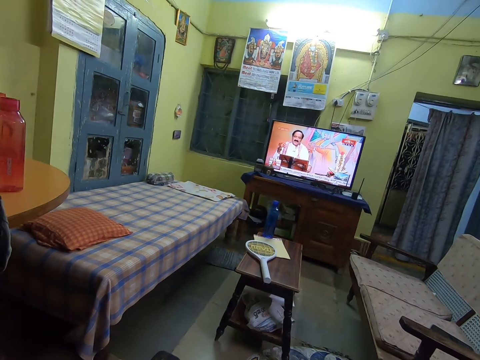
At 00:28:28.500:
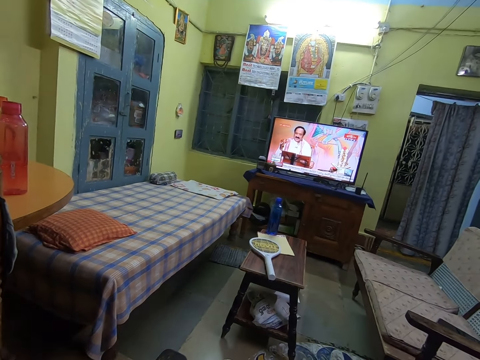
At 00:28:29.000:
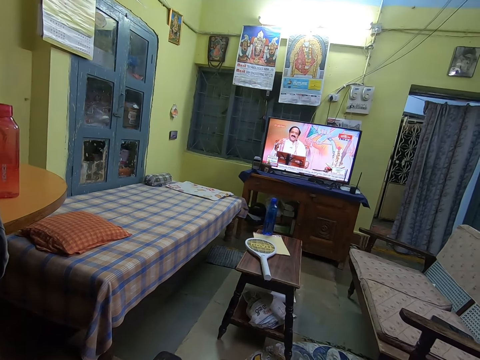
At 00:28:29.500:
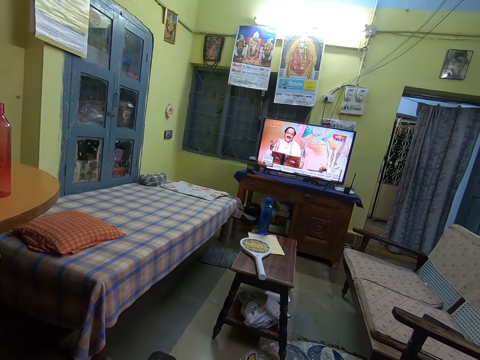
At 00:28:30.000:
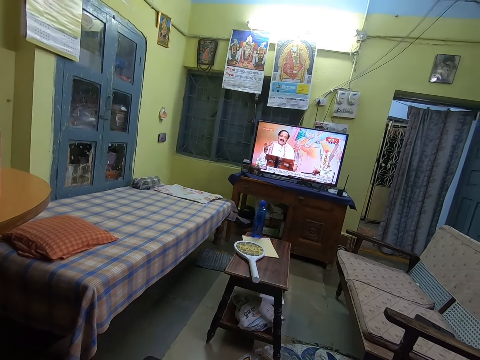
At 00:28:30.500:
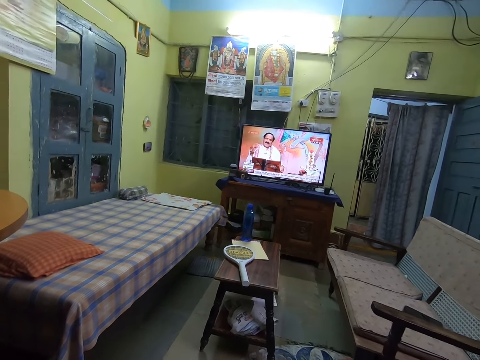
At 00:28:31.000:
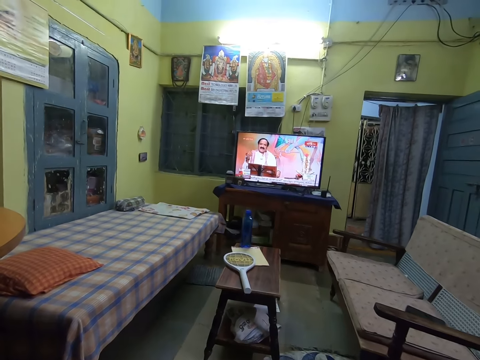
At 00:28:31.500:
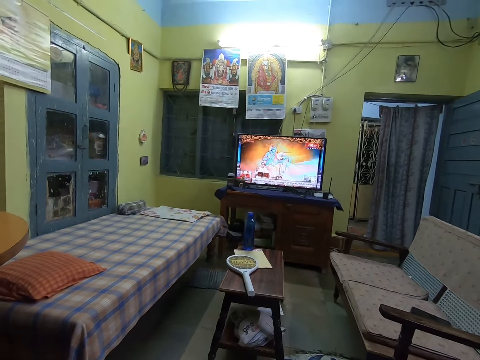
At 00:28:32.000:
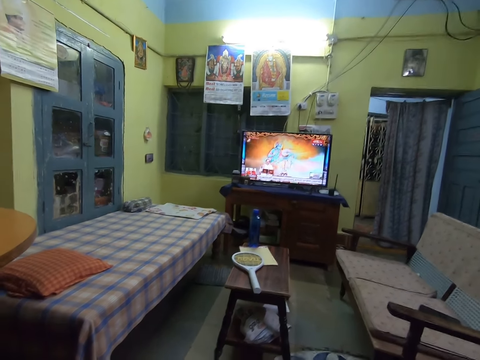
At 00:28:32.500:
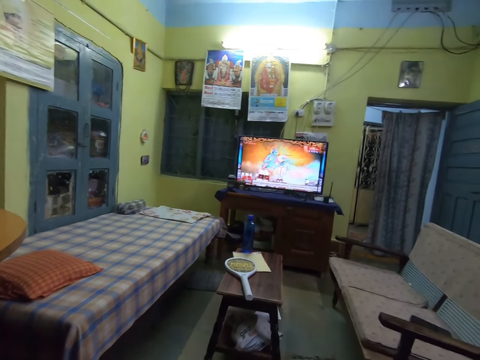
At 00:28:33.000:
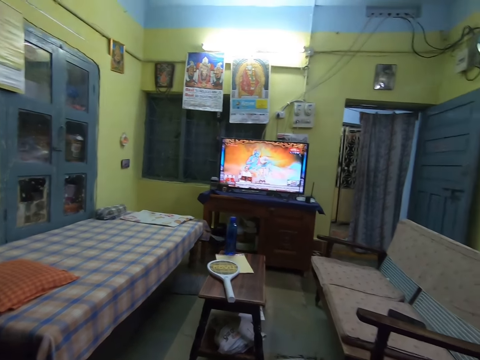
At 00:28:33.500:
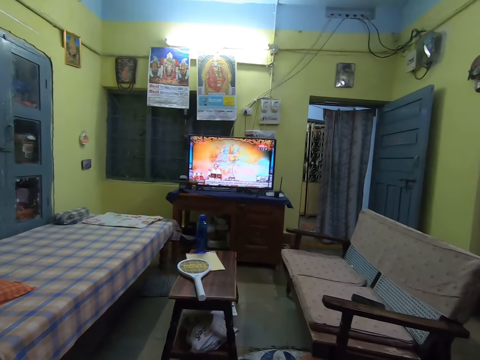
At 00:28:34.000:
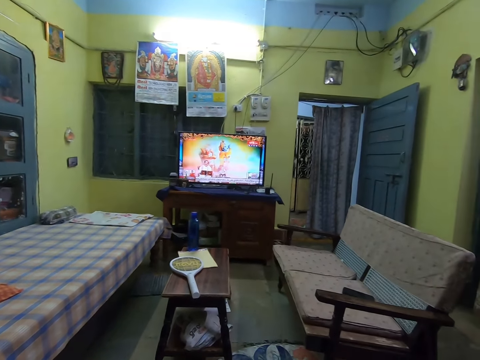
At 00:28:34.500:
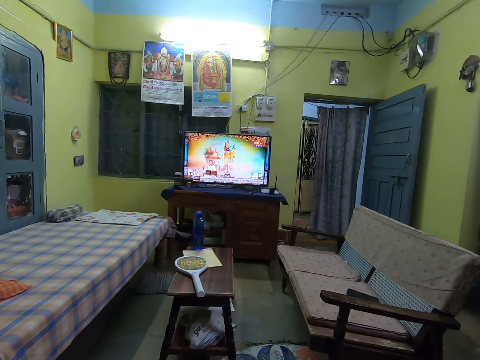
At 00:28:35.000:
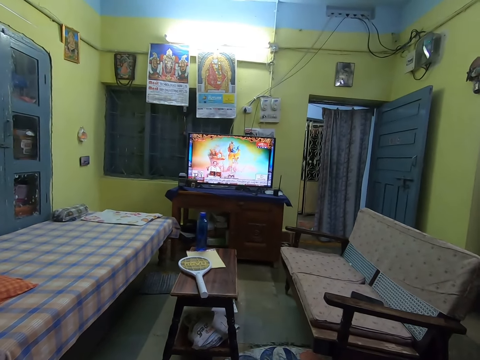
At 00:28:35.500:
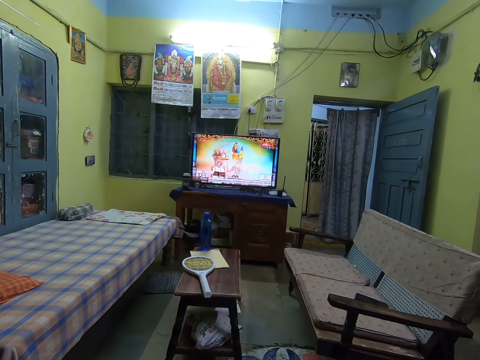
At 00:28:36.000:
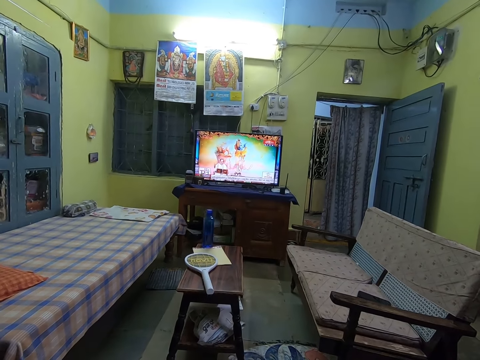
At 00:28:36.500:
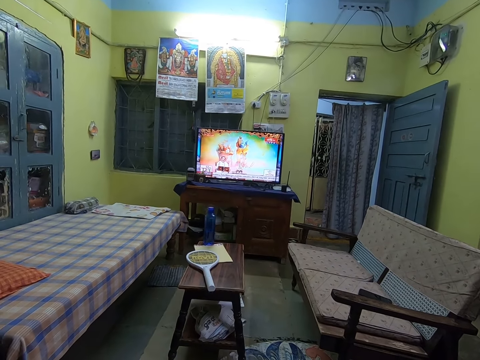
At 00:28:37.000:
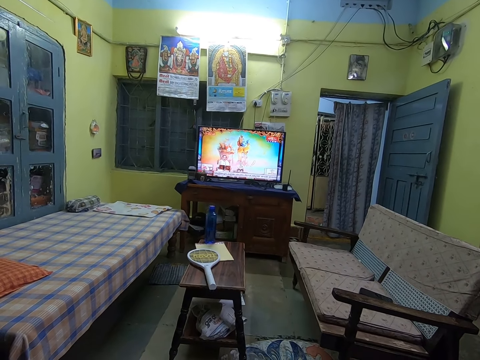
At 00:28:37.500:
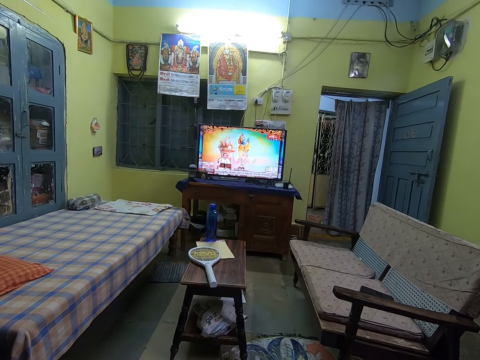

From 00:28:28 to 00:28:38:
The camera wearer watches television. They converse with the man.
